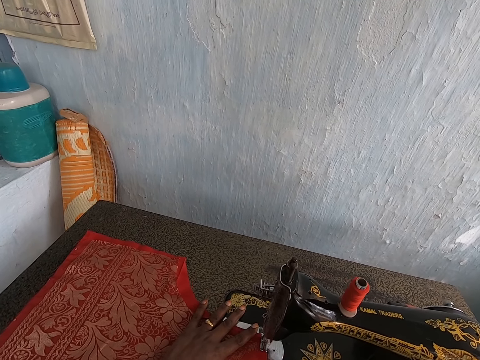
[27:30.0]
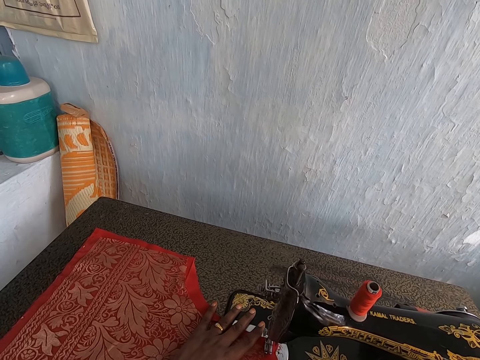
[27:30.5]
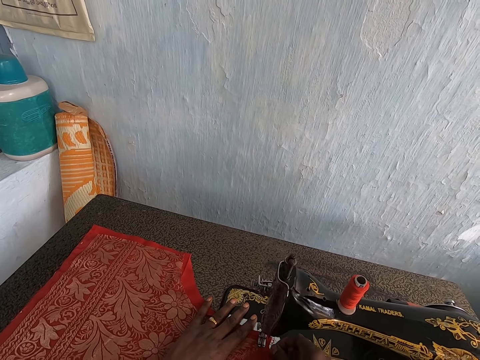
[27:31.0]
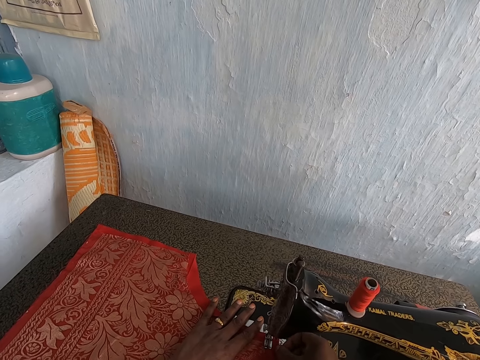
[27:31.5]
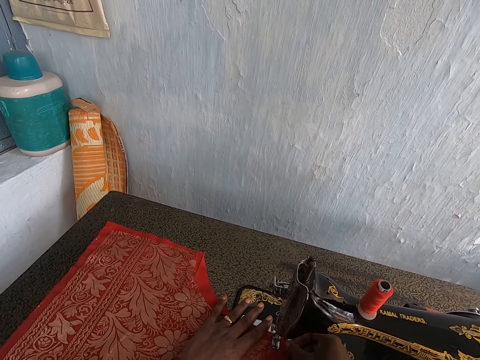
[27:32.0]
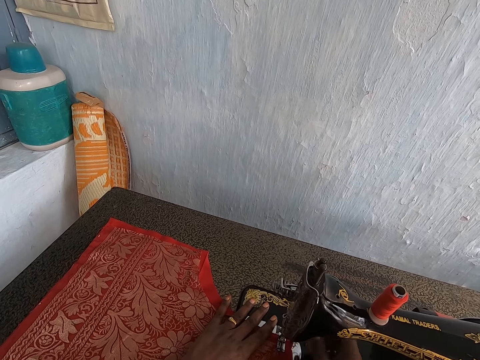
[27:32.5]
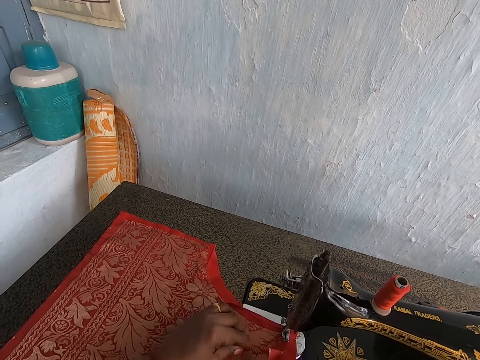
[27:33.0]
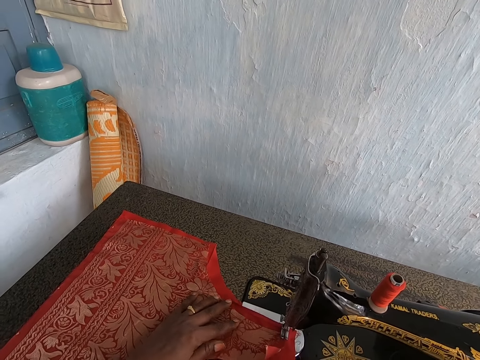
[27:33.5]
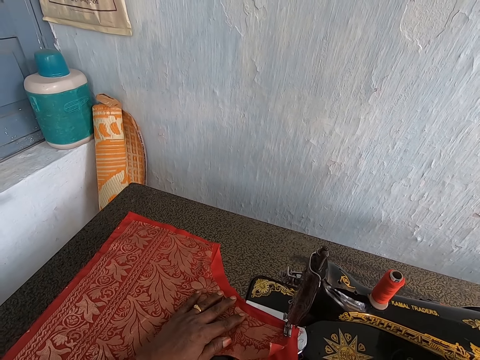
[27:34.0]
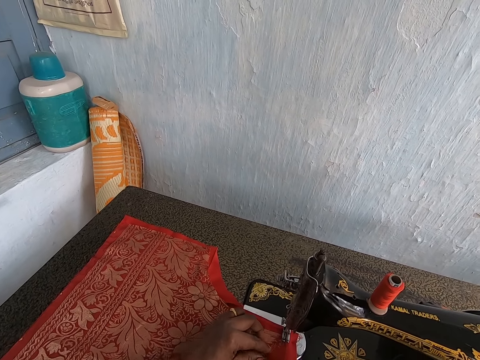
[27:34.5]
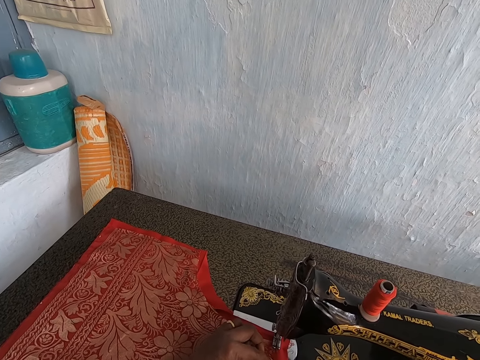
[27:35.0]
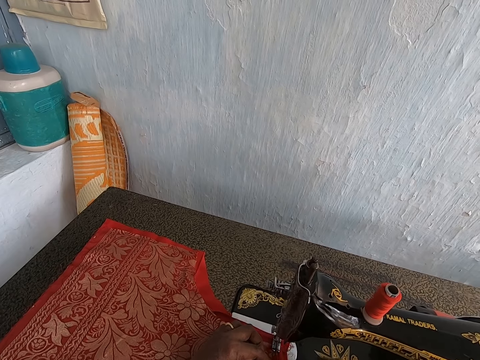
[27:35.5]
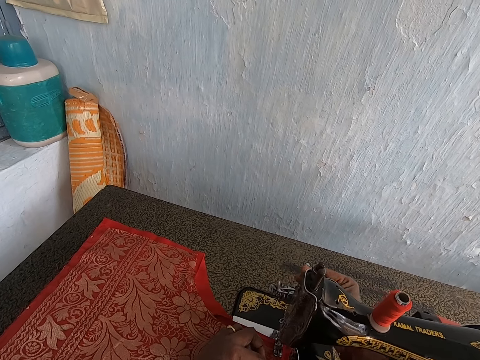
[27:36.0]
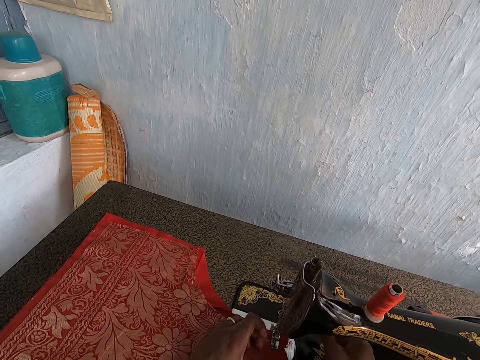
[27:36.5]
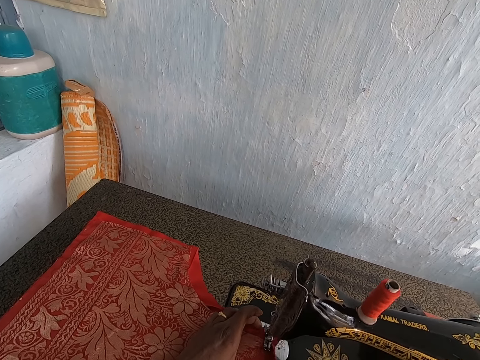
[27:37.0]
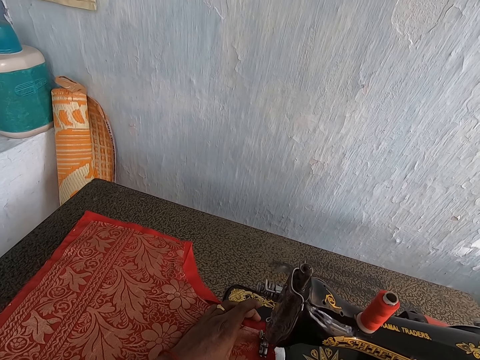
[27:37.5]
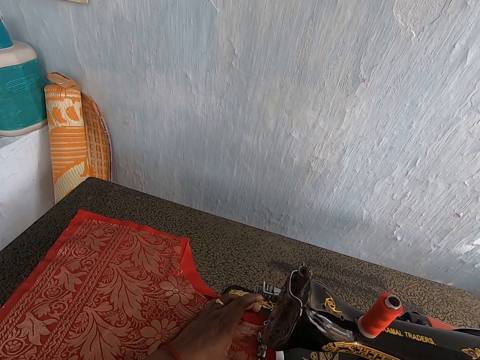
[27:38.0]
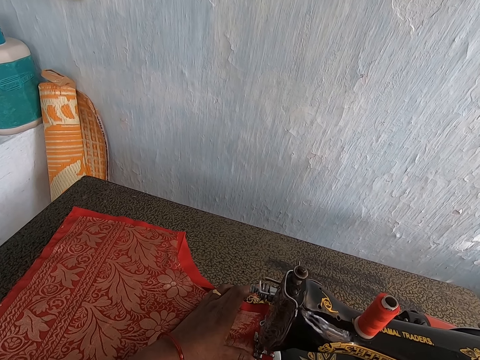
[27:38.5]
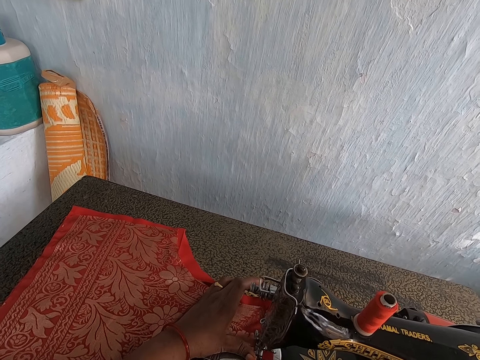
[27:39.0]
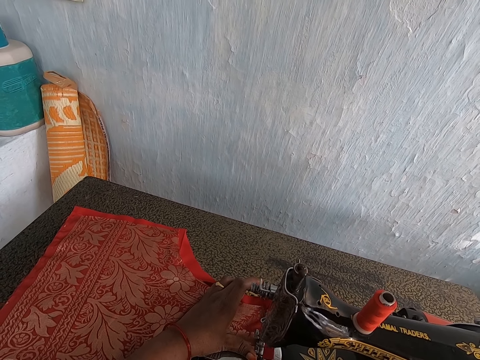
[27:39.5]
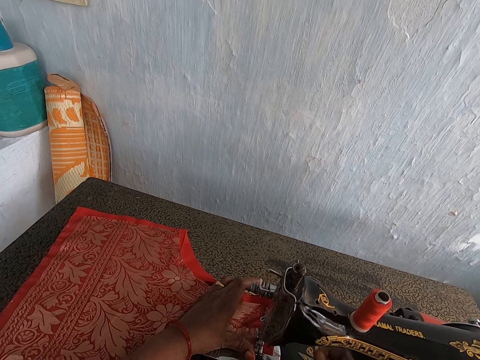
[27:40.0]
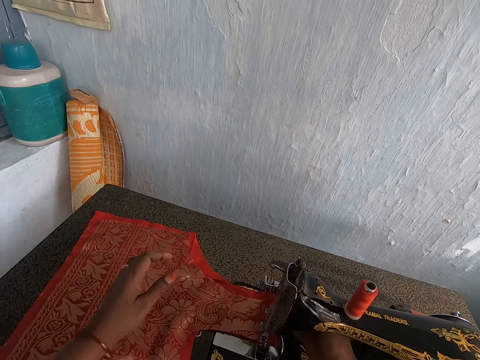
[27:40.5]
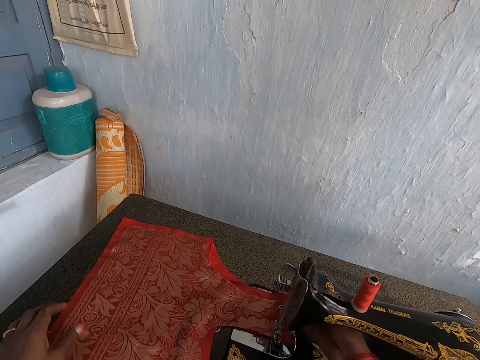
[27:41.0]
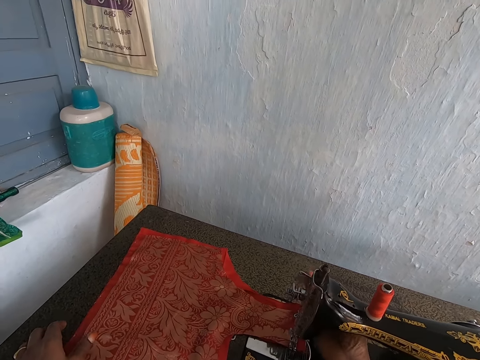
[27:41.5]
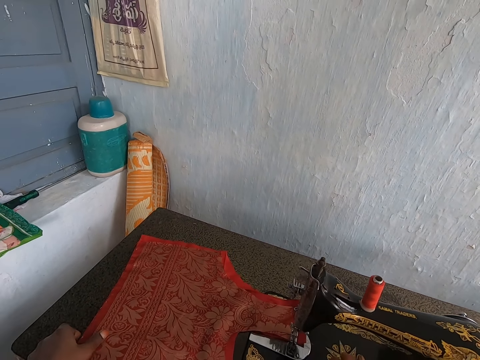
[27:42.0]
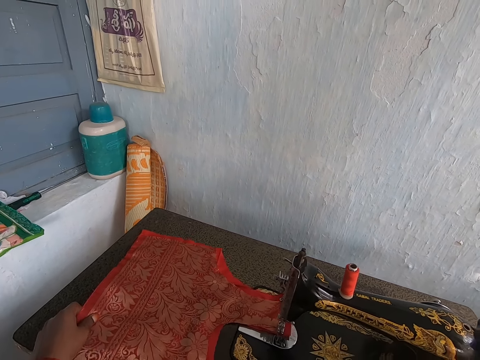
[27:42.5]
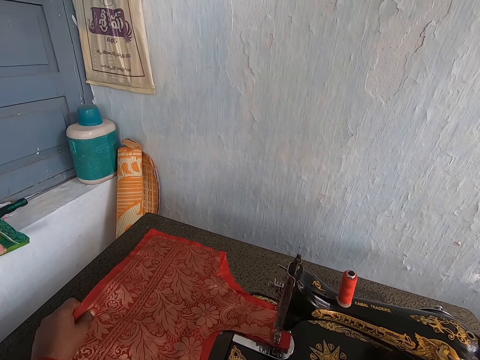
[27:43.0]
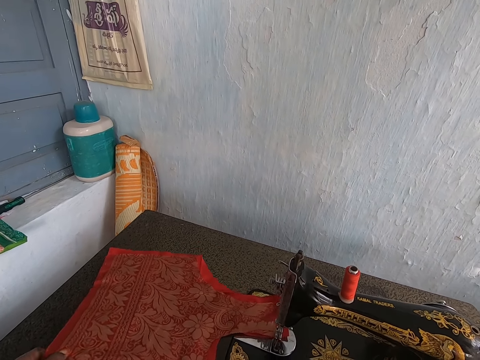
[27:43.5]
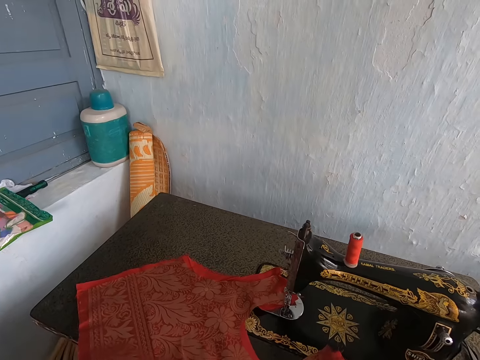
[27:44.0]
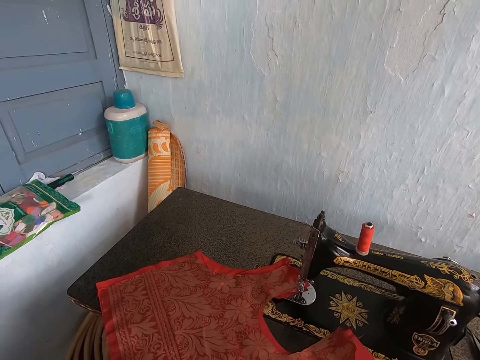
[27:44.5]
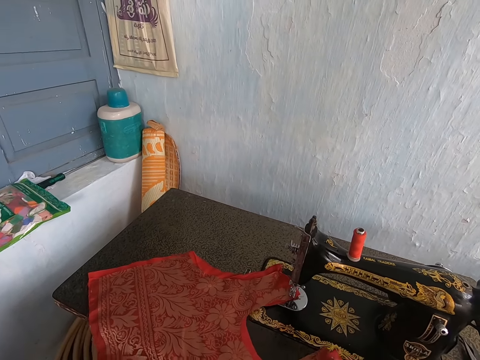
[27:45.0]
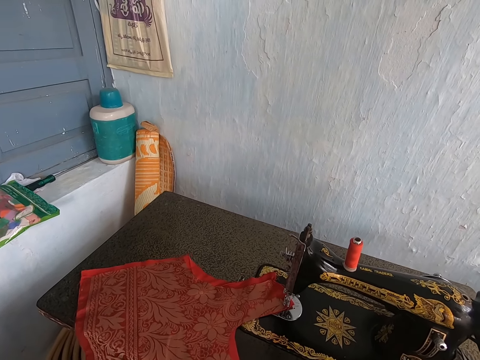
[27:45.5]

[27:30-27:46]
The camera wearer touches the fabric on the sewing machine. She pulls down the sewing machine foot lever with her right hand. She sews the cloth with the sewing machine. She raises the sewing machine foot lever with her right hand. She adjusts the cloth on the sewing machine with her left hand.

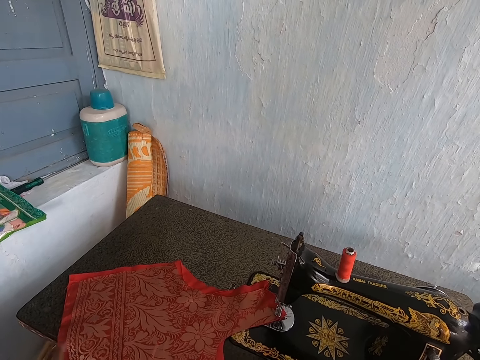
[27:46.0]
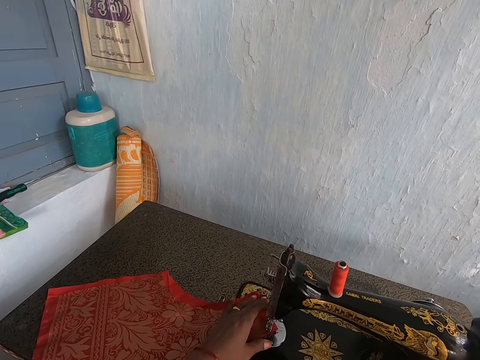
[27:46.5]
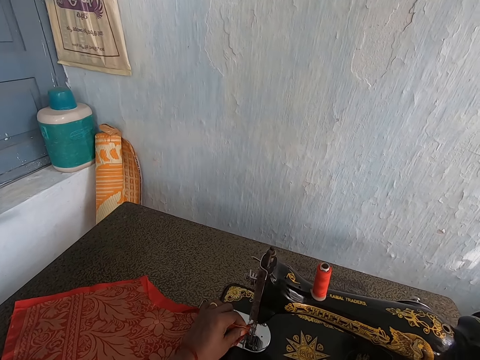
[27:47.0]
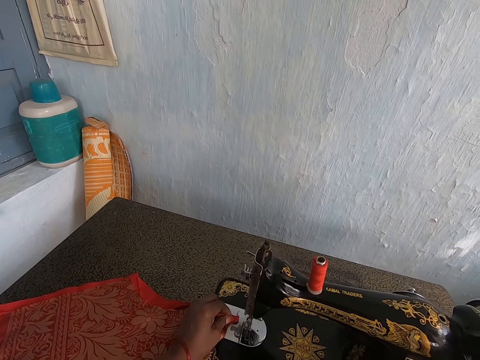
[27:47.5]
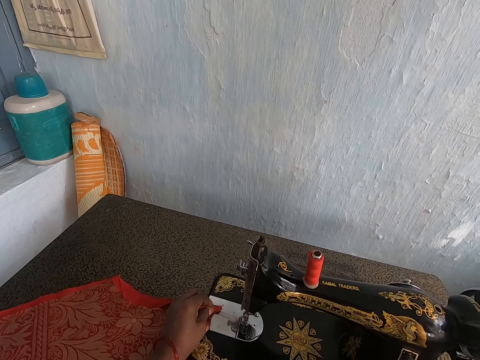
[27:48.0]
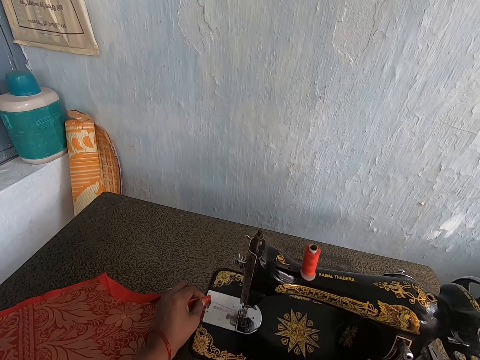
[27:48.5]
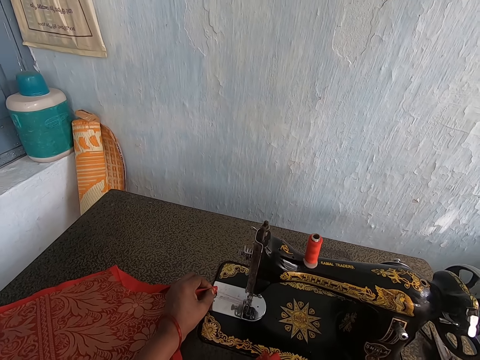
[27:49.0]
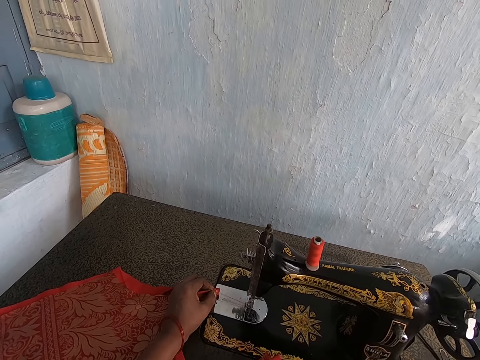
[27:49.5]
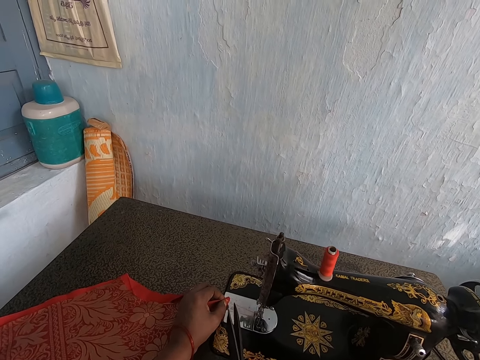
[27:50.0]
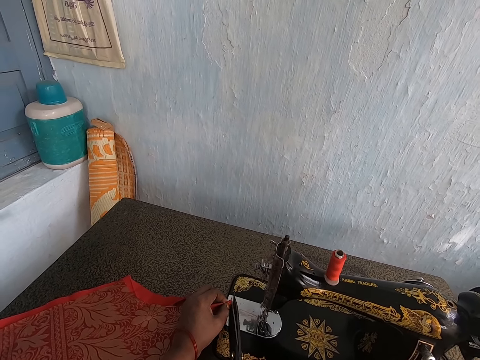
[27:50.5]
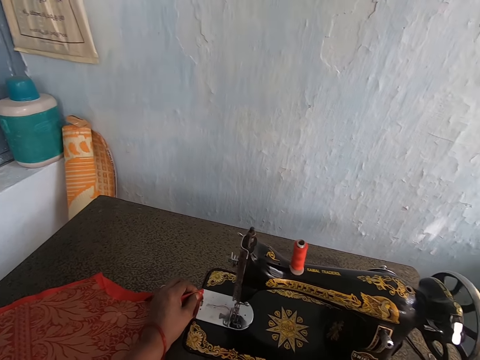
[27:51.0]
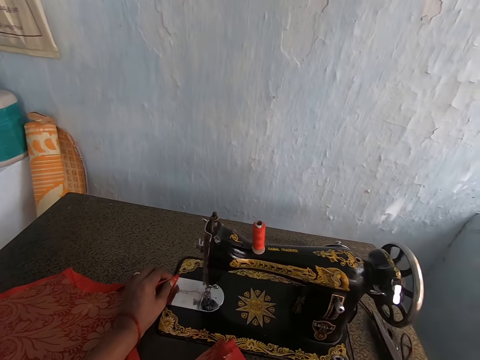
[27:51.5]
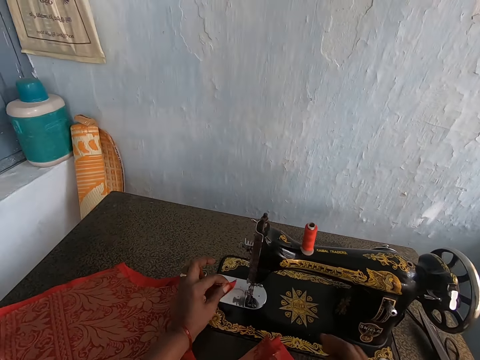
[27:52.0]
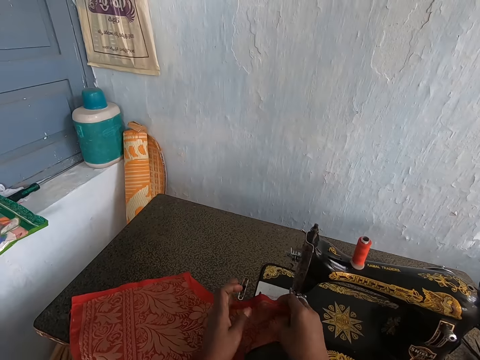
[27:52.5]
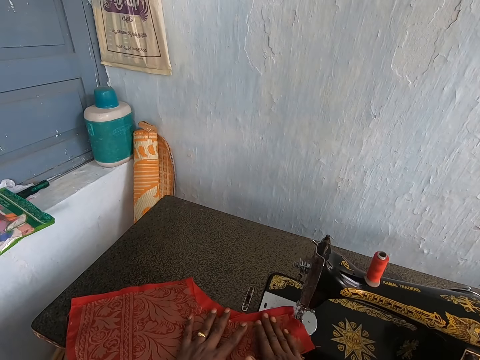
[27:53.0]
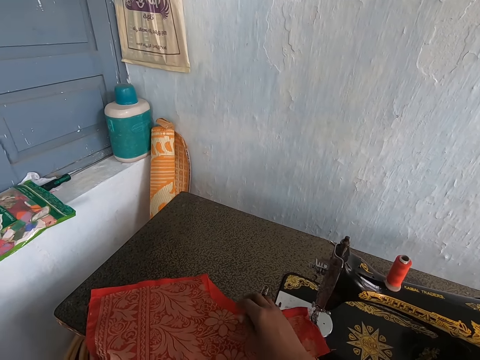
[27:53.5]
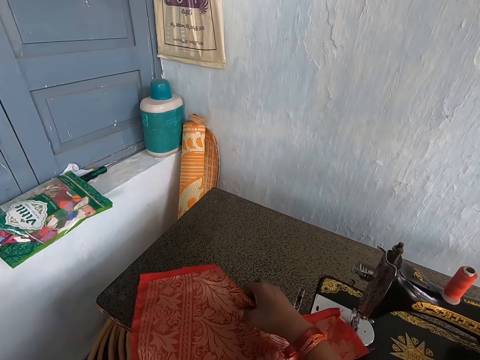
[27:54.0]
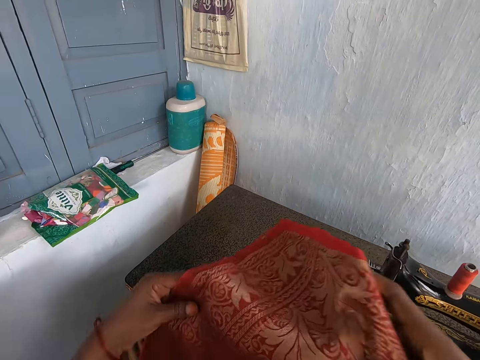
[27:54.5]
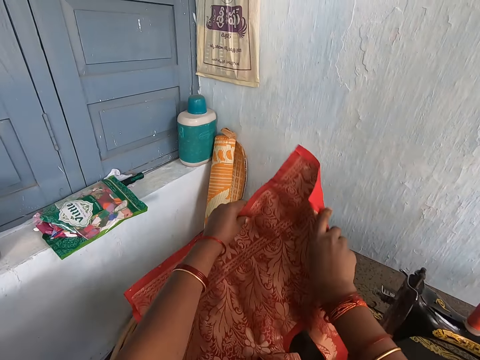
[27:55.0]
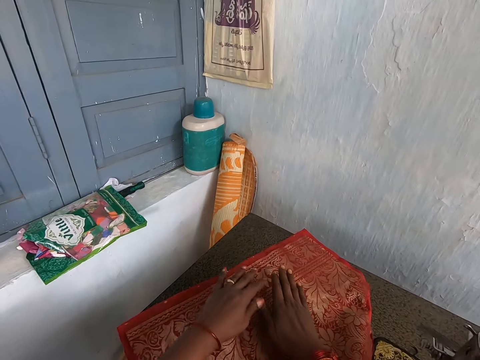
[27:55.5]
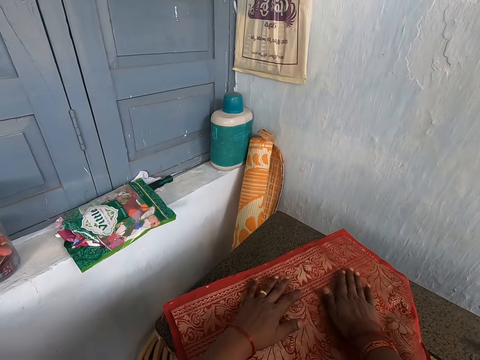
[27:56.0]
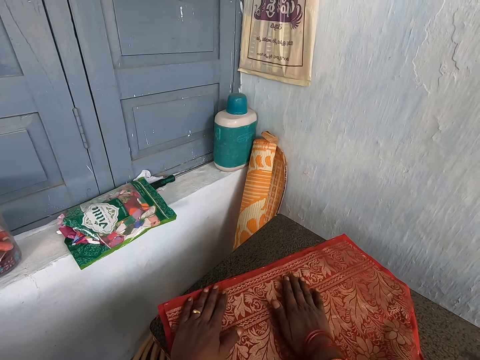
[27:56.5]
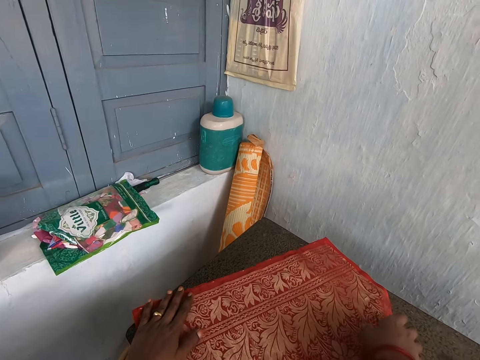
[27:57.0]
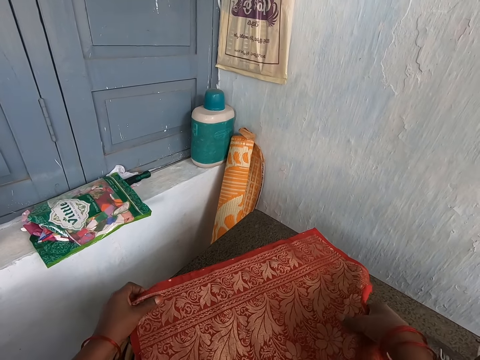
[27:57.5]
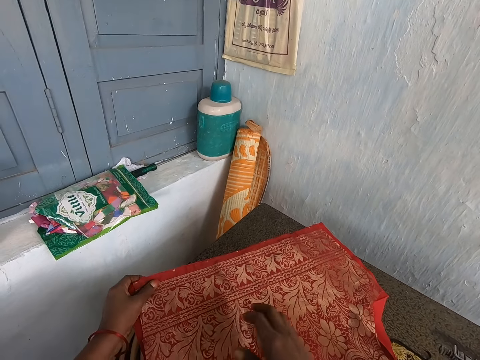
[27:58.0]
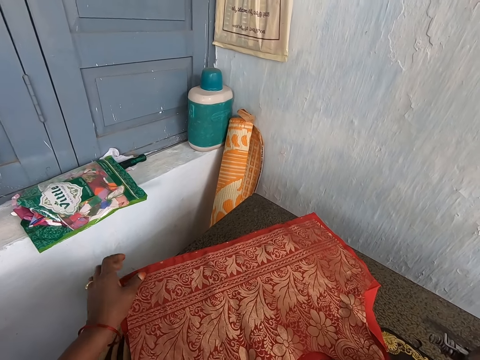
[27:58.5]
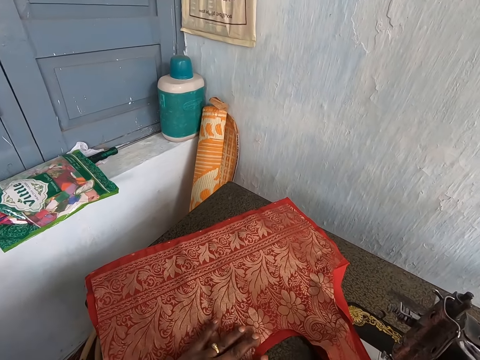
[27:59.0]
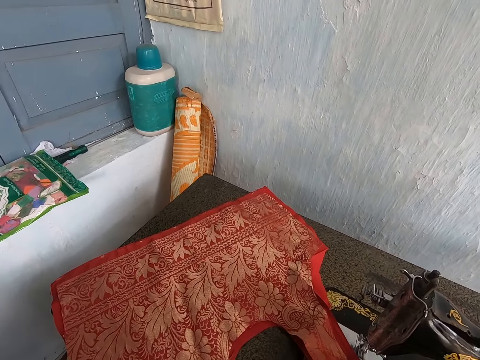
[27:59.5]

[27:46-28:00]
The camera wearer pulls a thread from the sewing machine with her left hand. She picks up a pair of scissors from the sewing machine with her right hand. She cuts off the thread from the cloth with the pair of scissors in her right hand. She drops the pair of scissors on the sewing machine with her right hand. She adjusts the cloth on the sewing machine with her hands. She touches the fabric with her hand.
